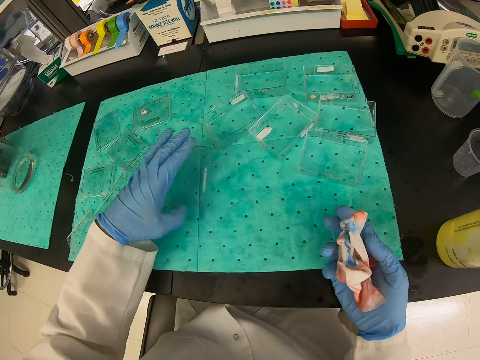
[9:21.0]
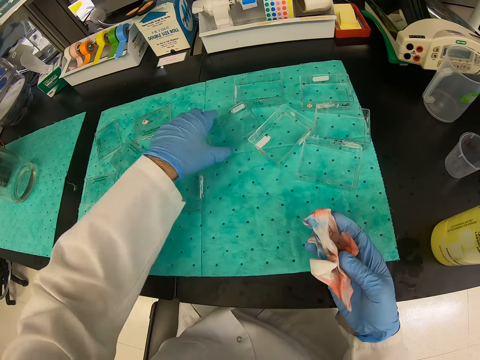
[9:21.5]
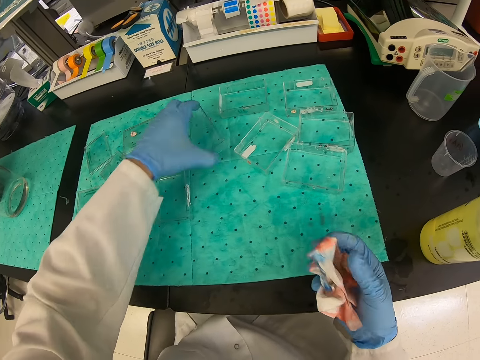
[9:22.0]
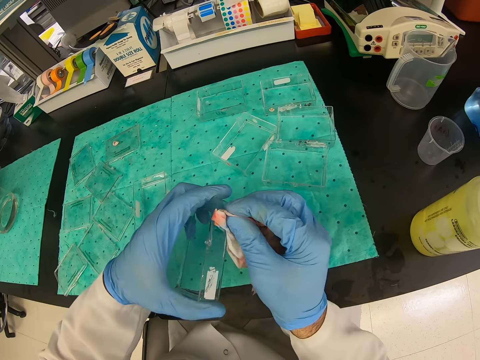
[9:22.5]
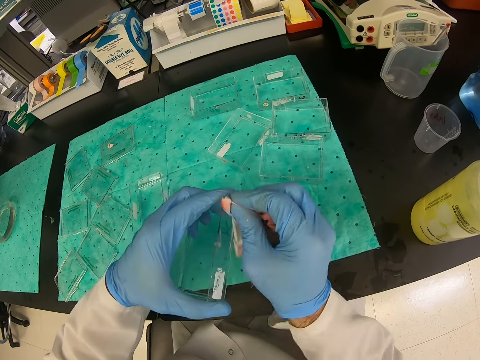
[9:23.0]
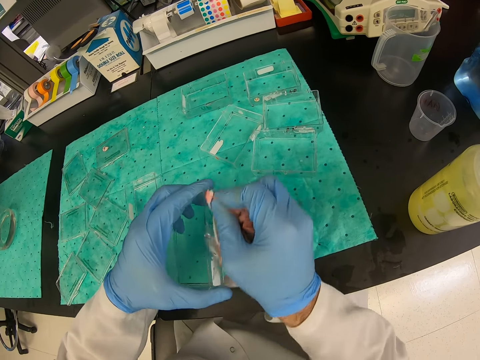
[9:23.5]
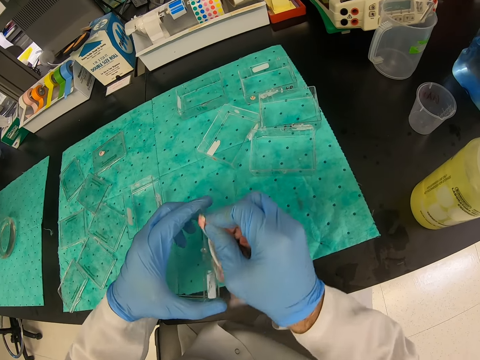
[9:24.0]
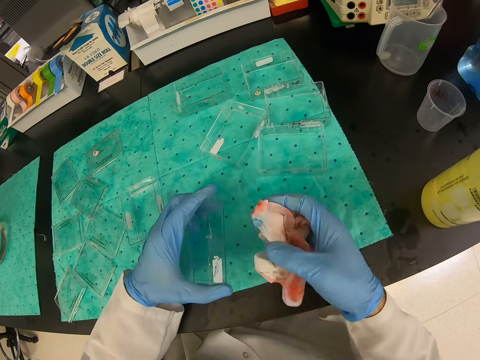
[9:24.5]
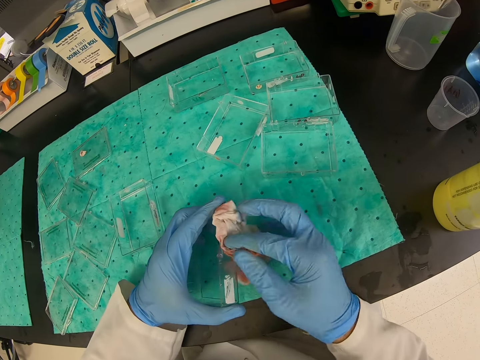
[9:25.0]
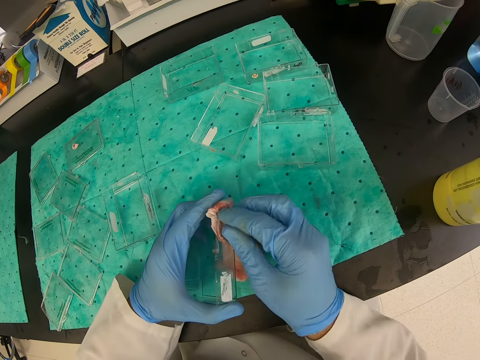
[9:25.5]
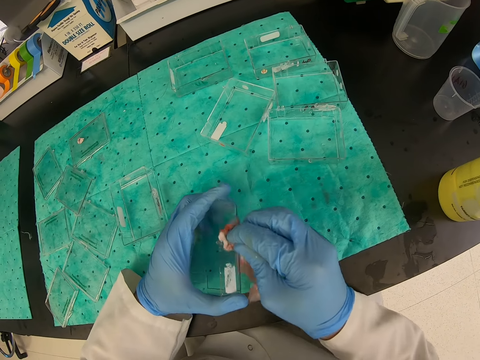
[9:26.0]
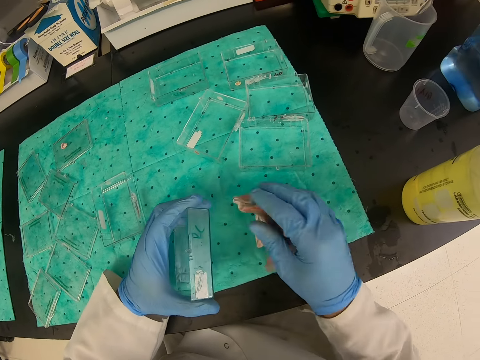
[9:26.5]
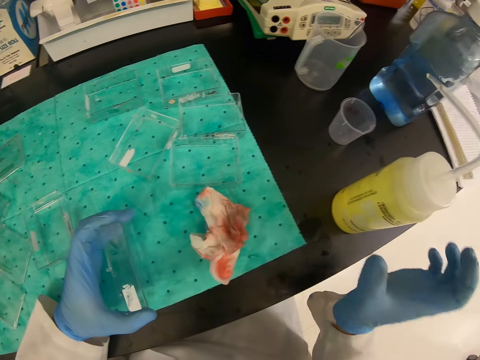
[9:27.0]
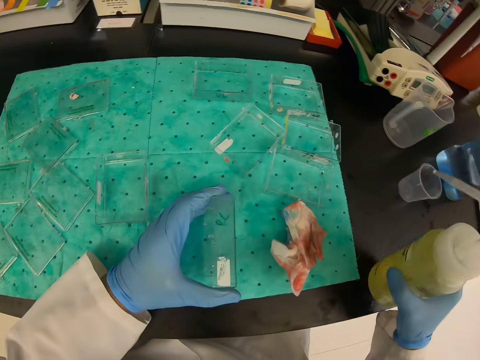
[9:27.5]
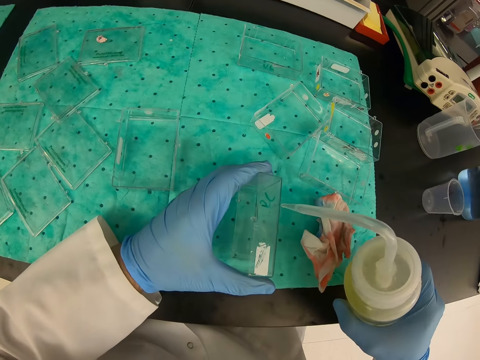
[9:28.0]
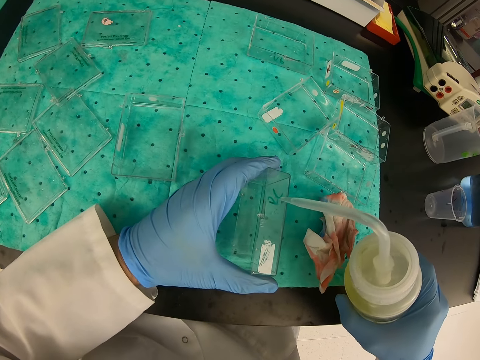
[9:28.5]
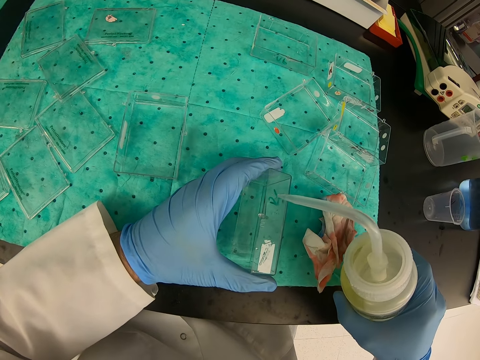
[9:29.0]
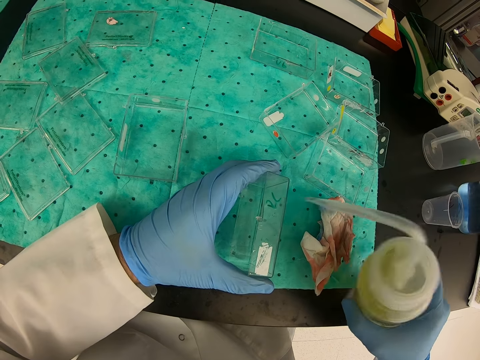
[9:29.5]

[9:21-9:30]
The camera wearer wipes the container with the hand towel. He puts down the hand towel. He holds the bottle of liquid on his right hand. He pours the liquid on the container.

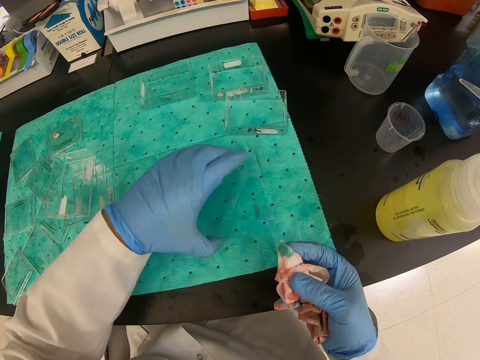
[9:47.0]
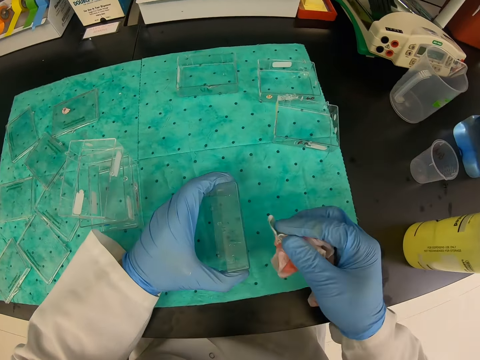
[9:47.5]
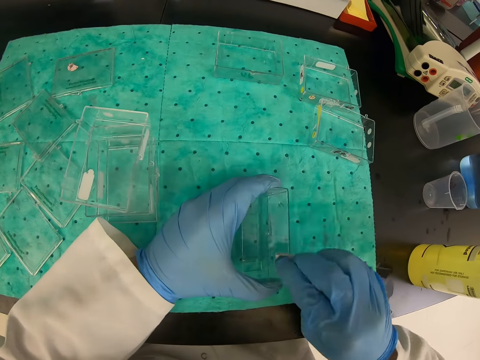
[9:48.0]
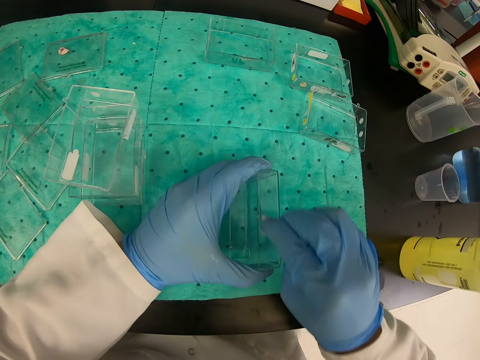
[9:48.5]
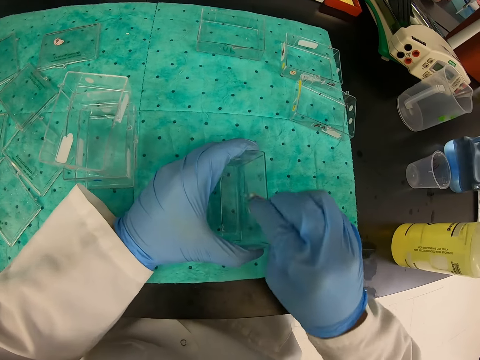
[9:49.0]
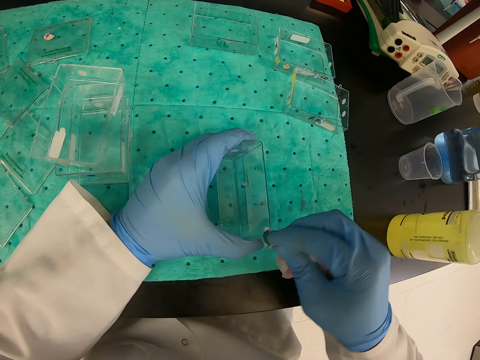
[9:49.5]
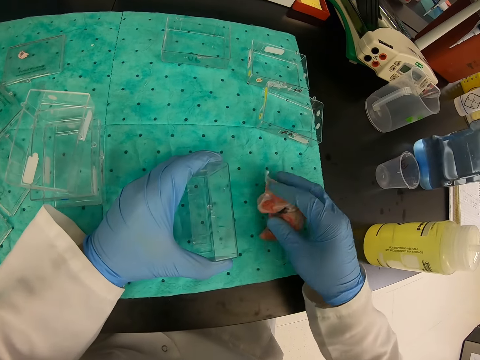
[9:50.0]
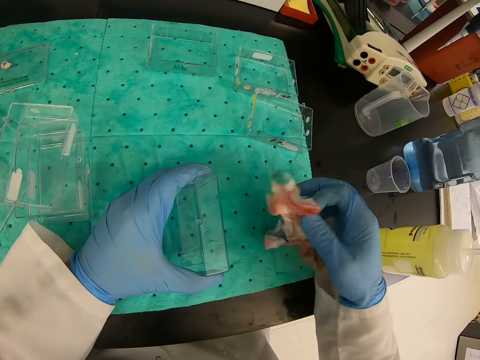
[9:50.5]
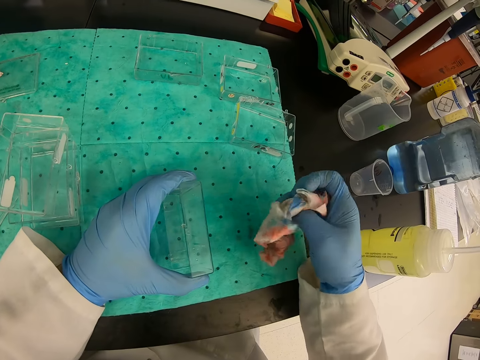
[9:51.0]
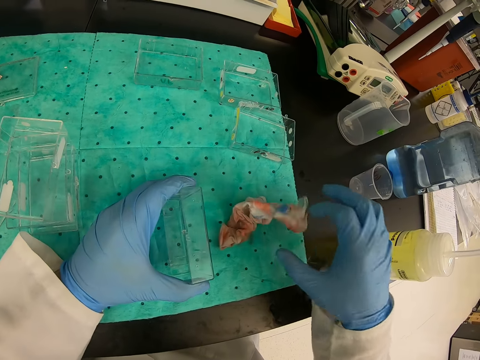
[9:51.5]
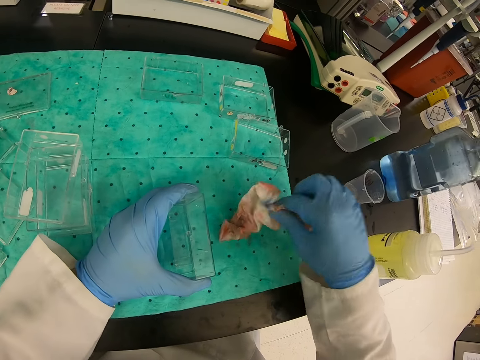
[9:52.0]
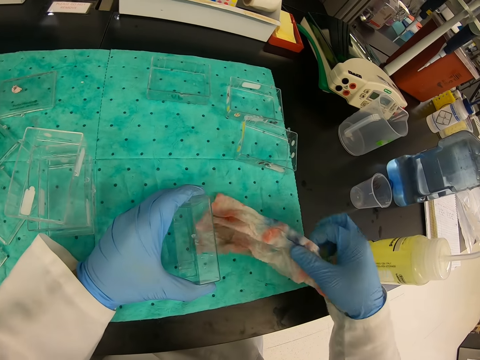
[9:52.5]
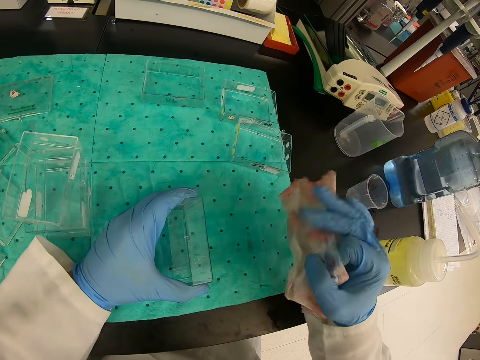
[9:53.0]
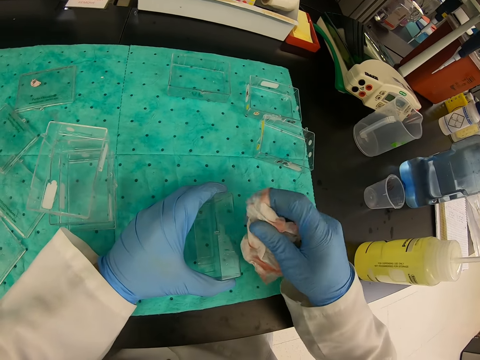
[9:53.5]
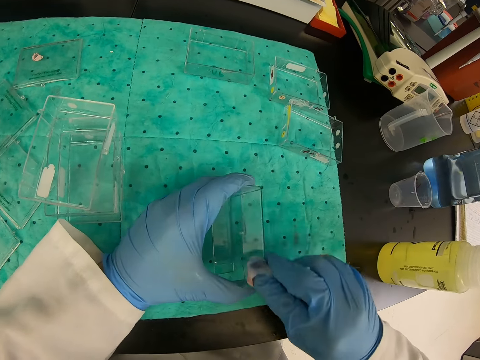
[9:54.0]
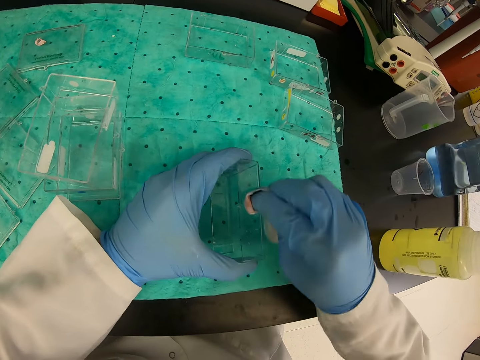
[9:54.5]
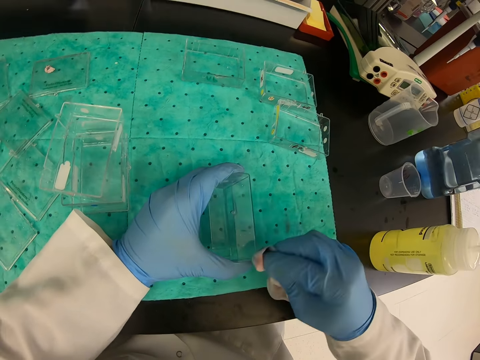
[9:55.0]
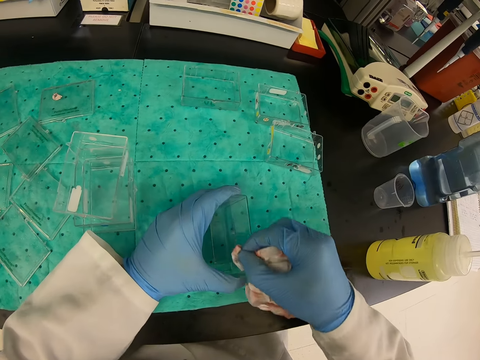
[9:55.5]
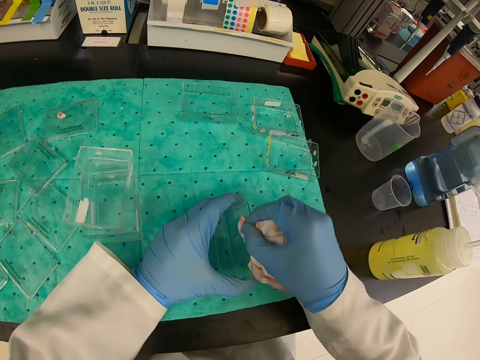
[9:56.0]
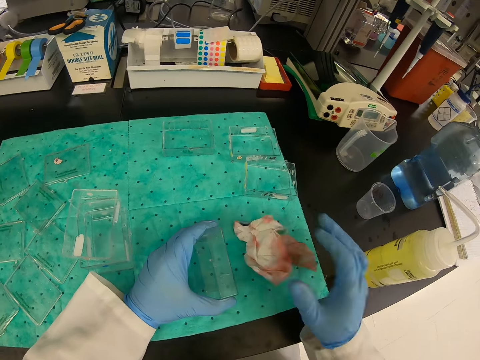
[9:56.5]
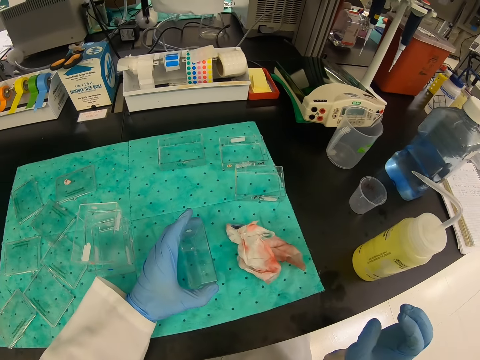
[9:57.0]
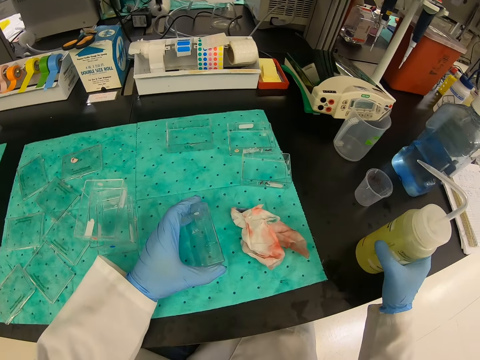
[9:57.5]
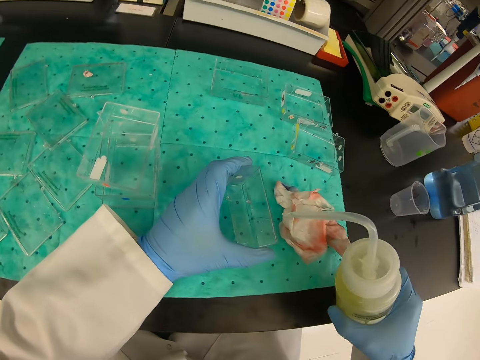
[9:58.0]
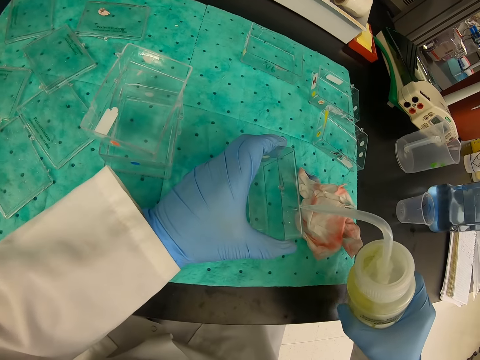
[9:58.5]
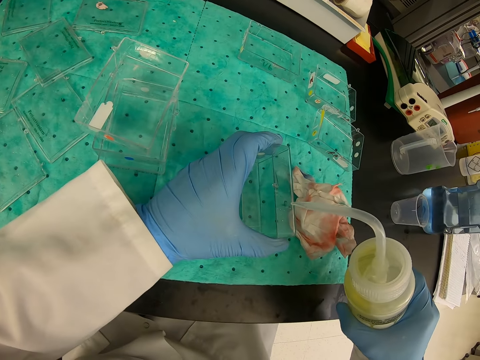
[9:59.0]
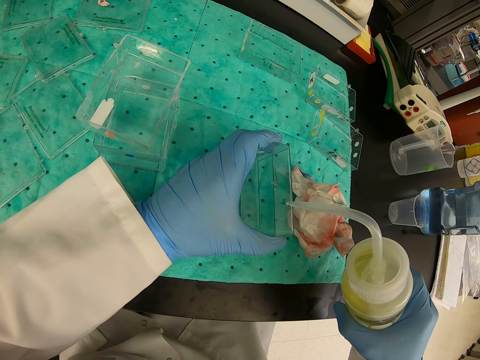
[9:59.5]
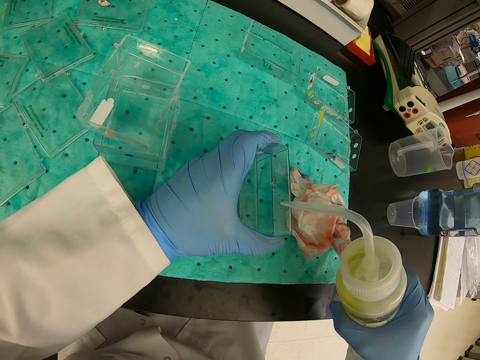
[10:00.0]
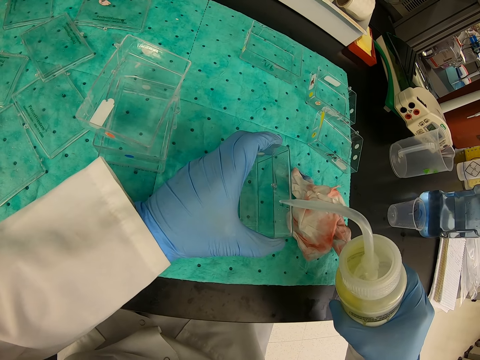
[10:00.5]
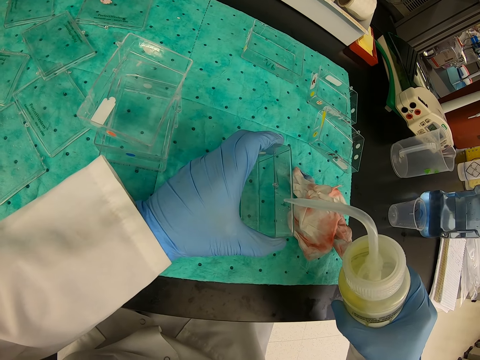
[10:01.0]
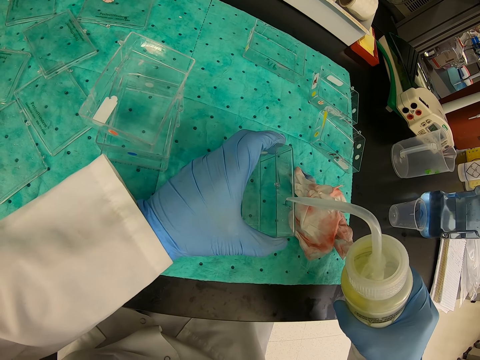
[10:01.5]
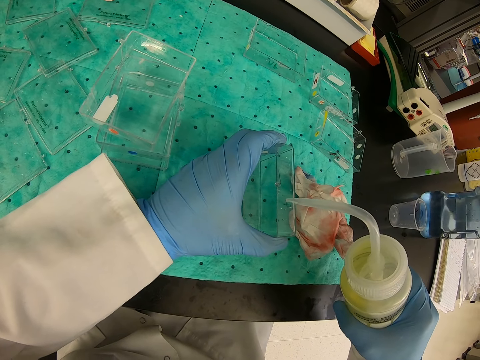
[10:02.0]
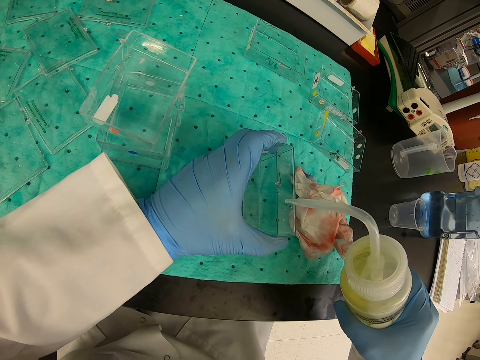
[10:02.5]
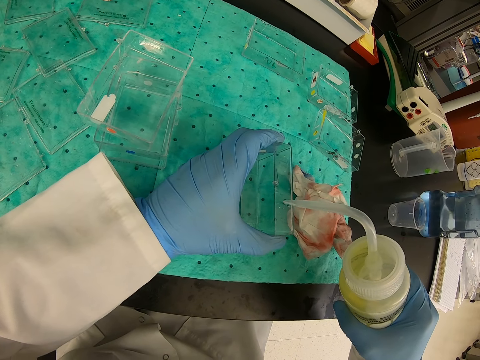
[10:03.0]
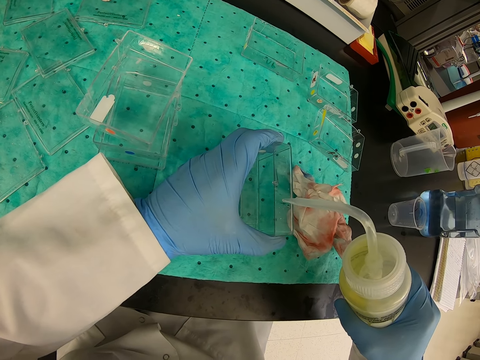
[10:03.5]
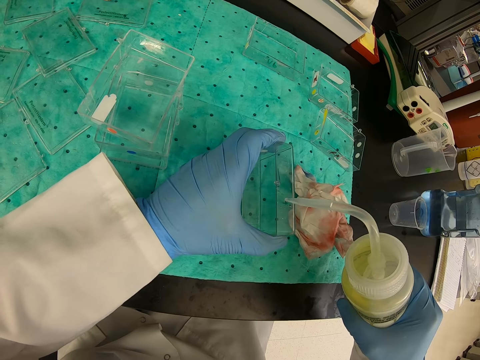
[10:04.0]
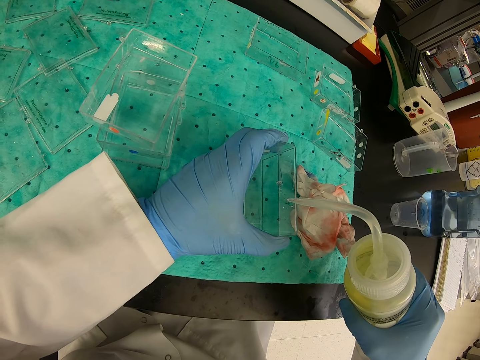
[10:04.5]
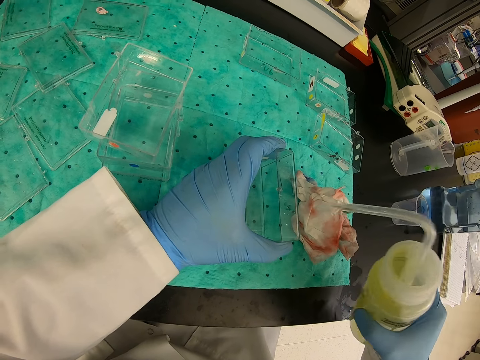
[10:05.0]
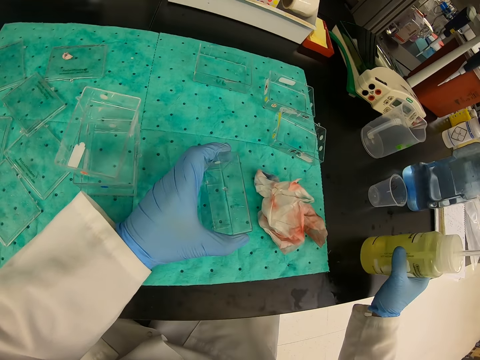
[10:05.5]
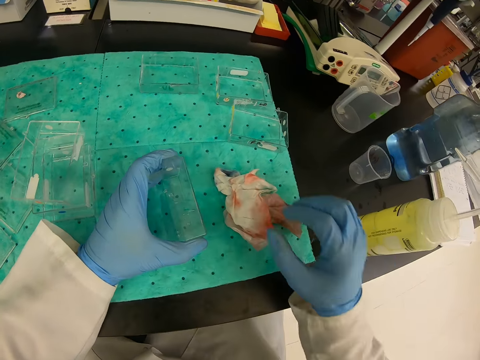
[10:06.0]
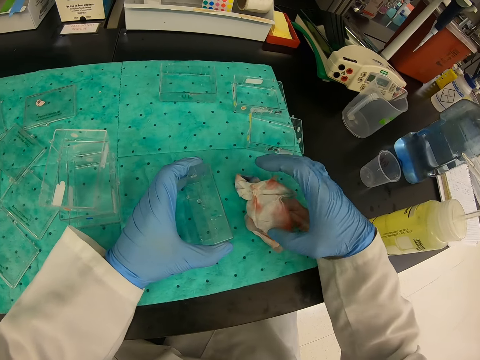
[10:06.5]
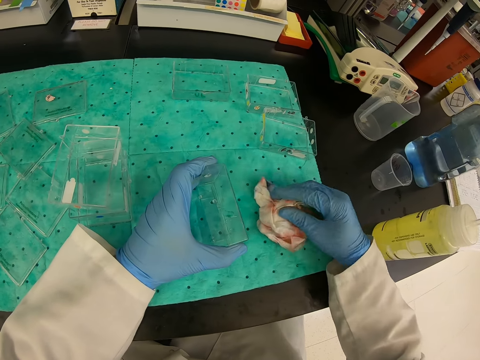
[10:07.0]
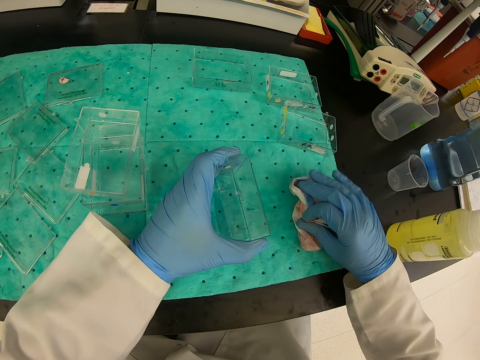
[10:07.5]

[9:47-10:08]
The camera wearer wipes the container with the hand towel. They take a liquid from the table. They pour the liquid on the container. They put the bottle of liquid on the table.
